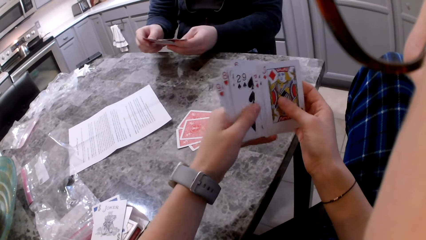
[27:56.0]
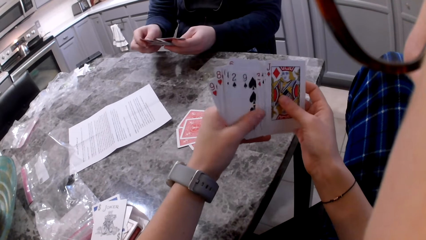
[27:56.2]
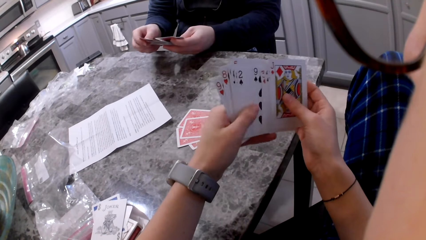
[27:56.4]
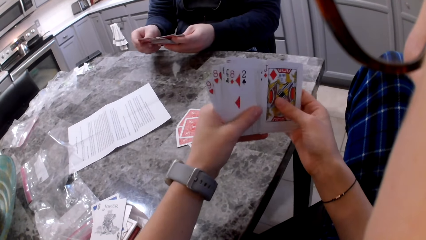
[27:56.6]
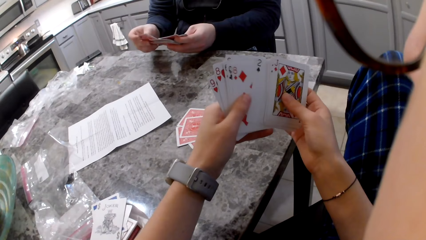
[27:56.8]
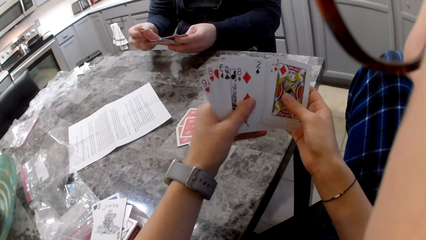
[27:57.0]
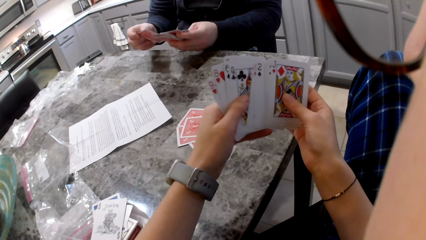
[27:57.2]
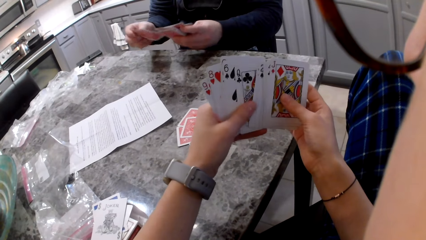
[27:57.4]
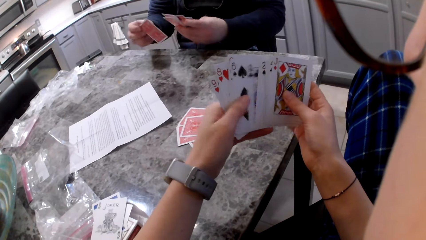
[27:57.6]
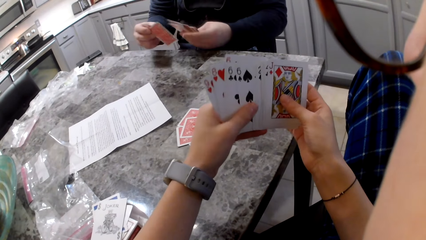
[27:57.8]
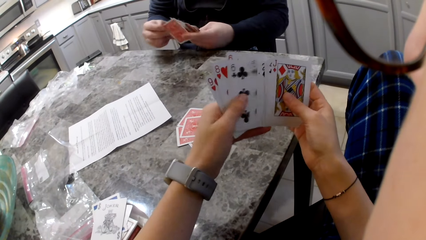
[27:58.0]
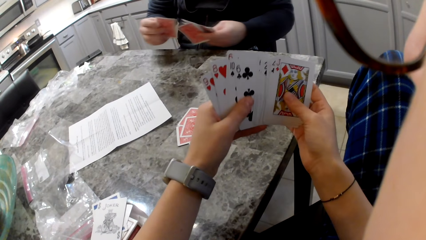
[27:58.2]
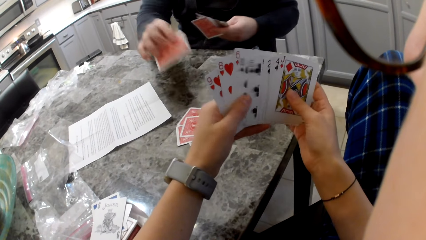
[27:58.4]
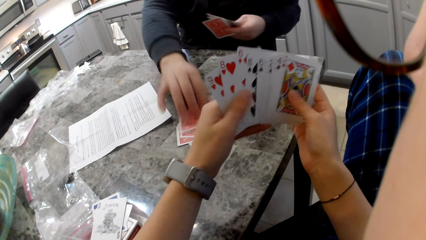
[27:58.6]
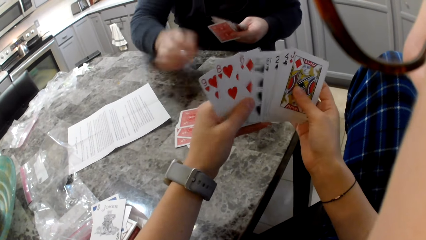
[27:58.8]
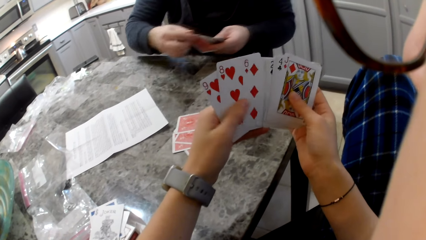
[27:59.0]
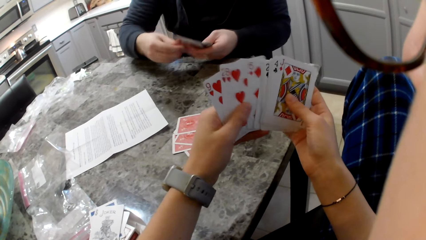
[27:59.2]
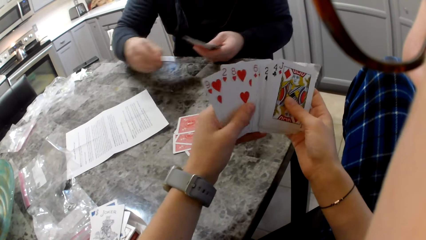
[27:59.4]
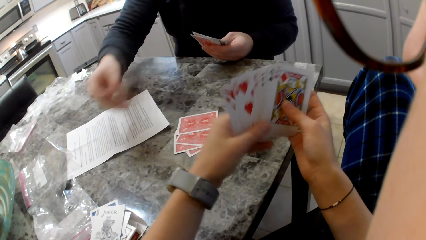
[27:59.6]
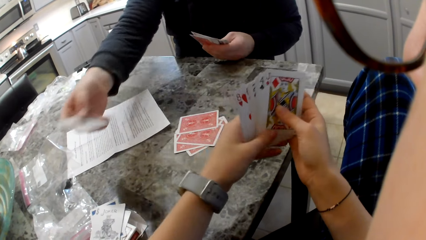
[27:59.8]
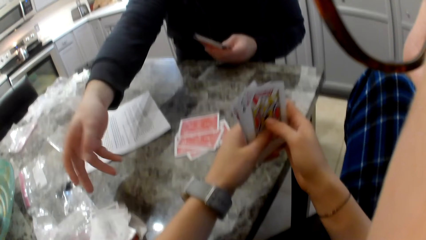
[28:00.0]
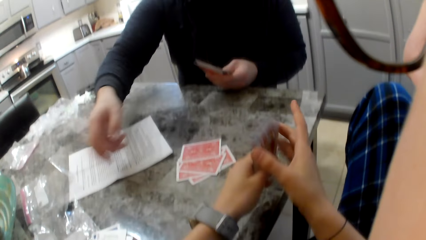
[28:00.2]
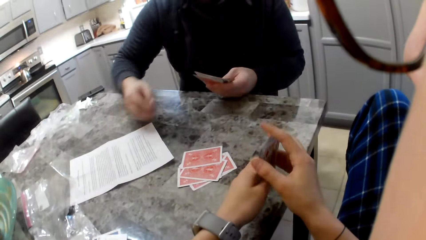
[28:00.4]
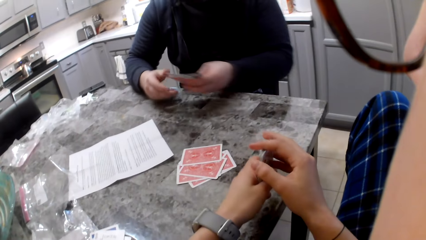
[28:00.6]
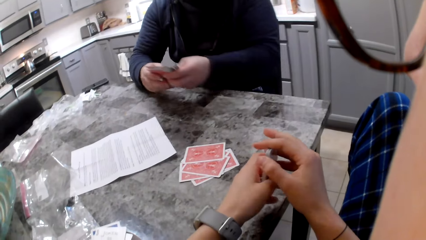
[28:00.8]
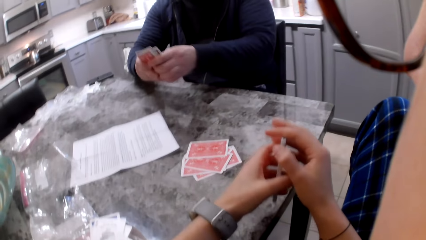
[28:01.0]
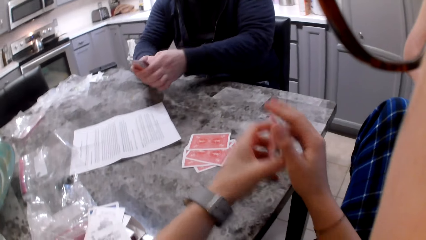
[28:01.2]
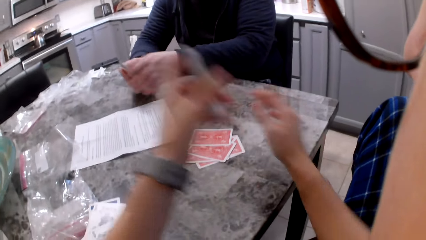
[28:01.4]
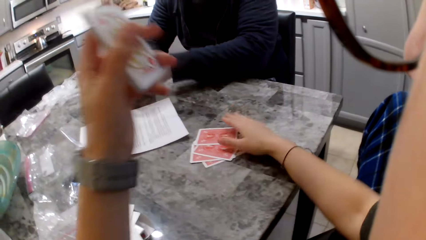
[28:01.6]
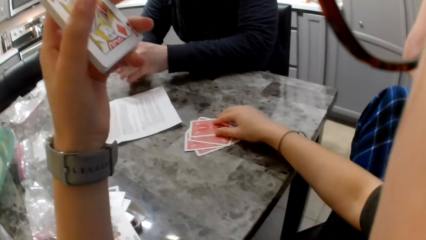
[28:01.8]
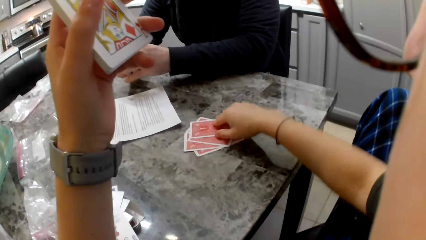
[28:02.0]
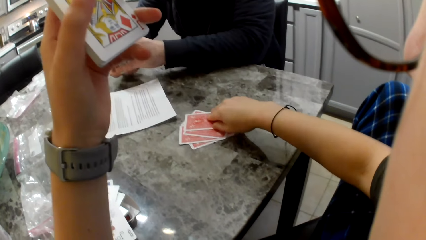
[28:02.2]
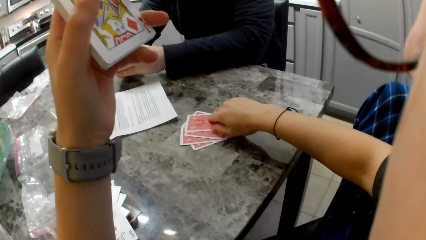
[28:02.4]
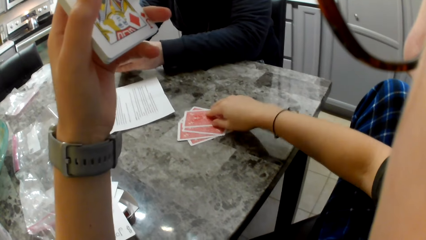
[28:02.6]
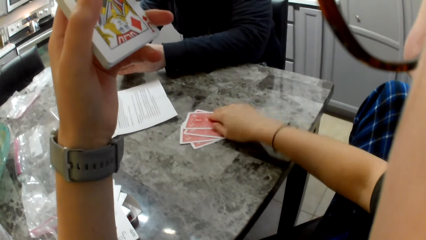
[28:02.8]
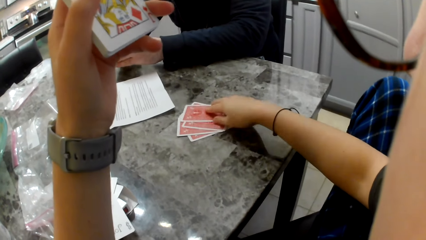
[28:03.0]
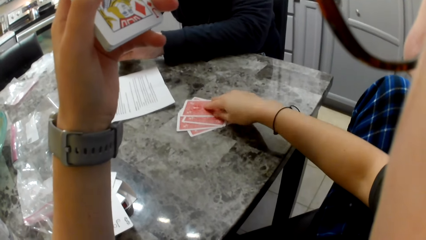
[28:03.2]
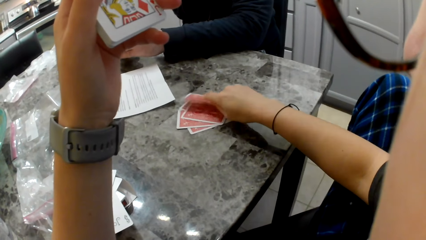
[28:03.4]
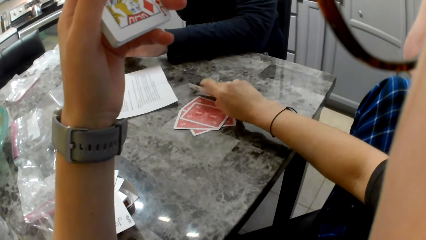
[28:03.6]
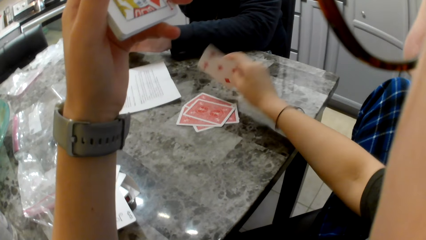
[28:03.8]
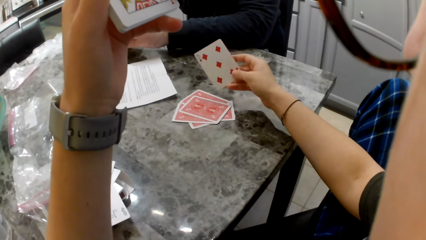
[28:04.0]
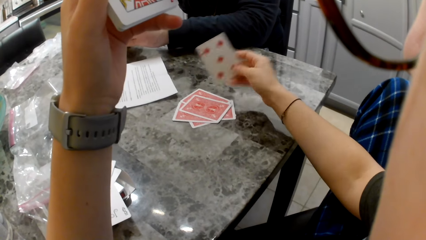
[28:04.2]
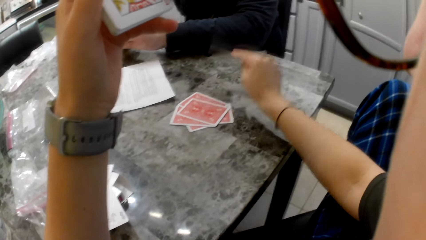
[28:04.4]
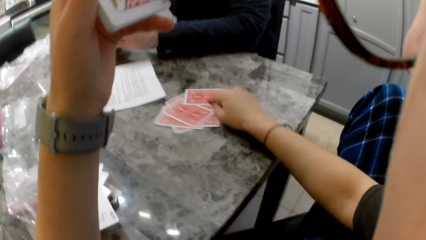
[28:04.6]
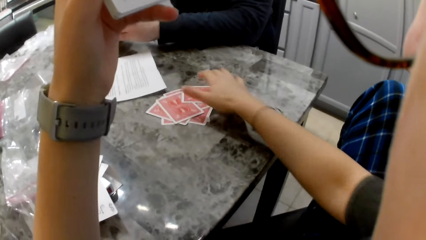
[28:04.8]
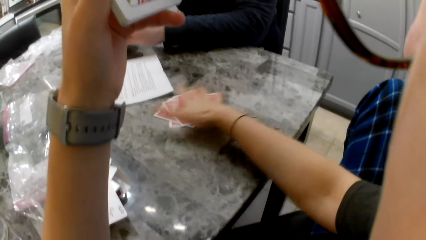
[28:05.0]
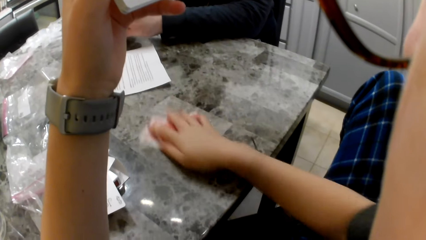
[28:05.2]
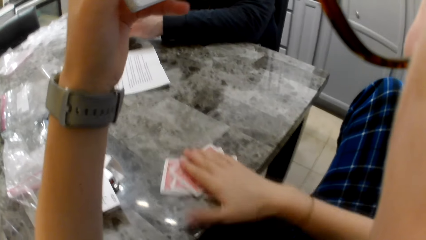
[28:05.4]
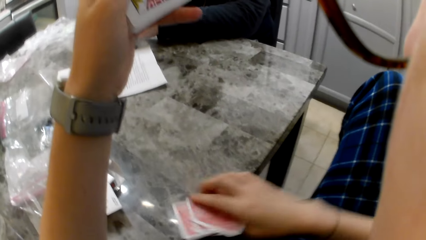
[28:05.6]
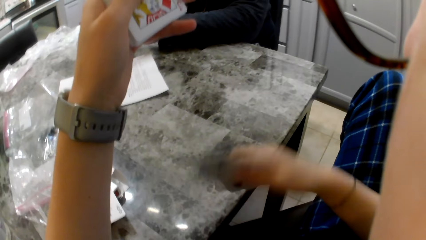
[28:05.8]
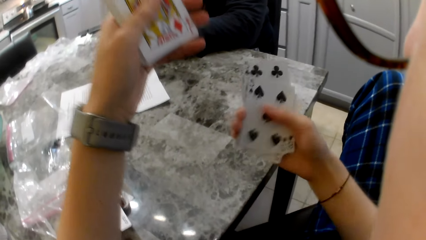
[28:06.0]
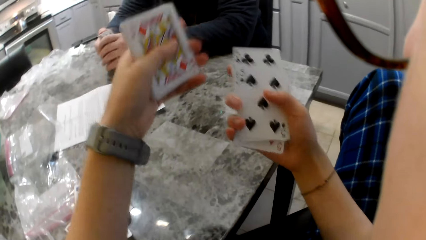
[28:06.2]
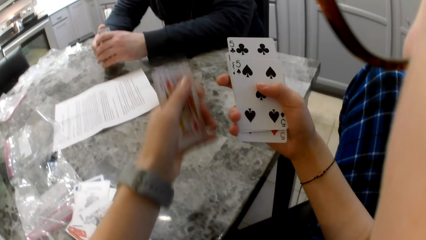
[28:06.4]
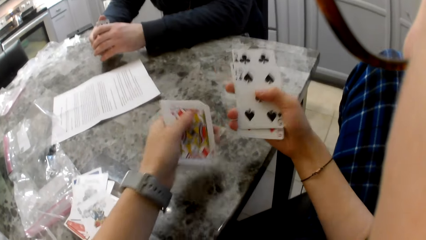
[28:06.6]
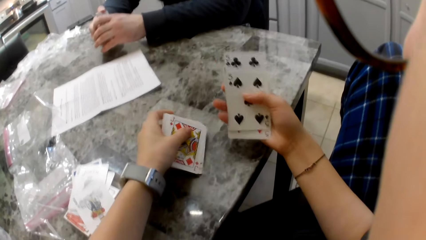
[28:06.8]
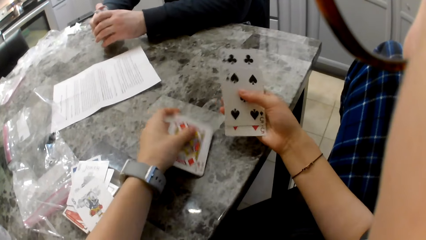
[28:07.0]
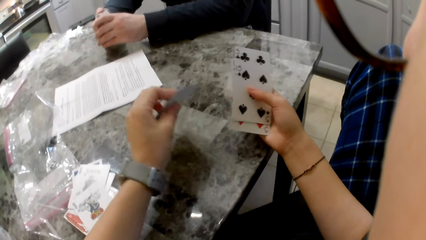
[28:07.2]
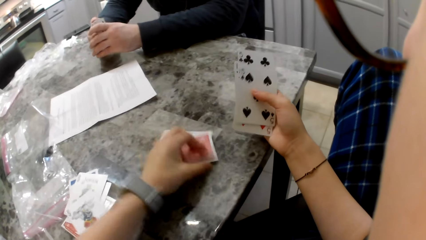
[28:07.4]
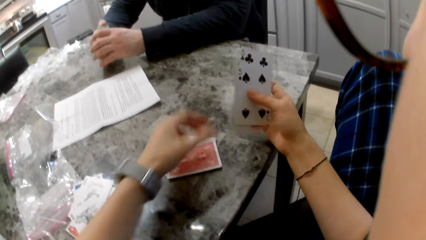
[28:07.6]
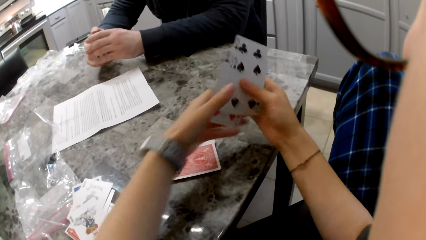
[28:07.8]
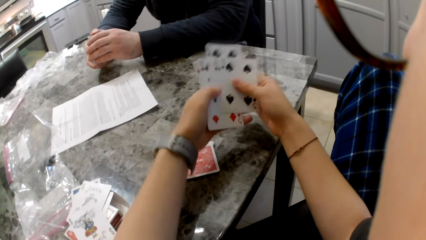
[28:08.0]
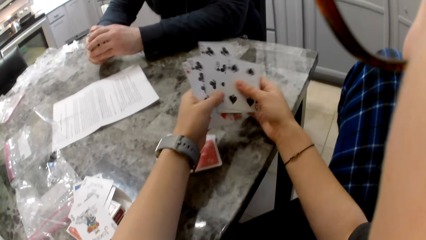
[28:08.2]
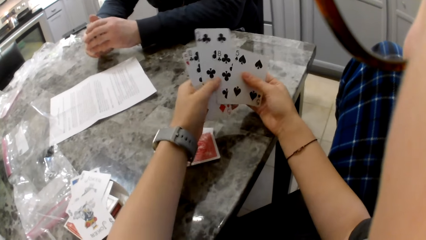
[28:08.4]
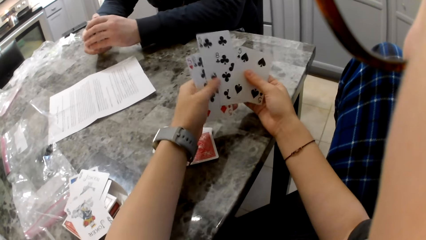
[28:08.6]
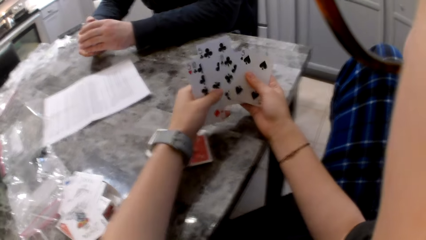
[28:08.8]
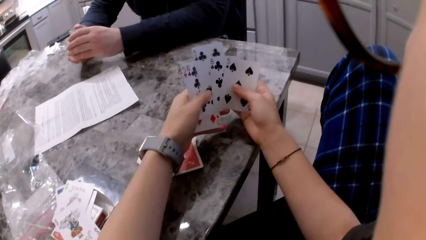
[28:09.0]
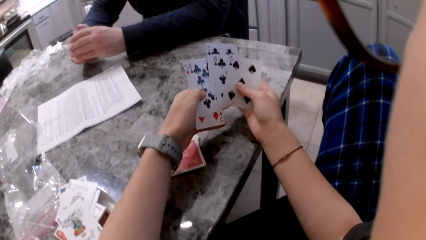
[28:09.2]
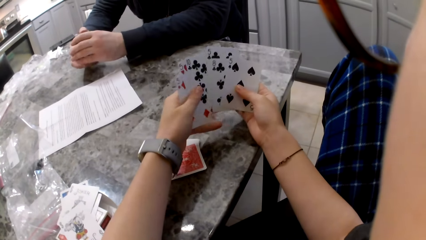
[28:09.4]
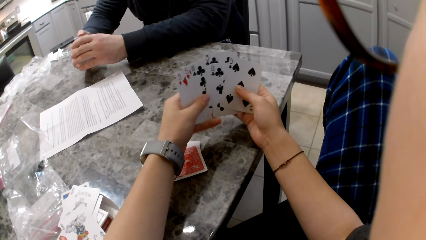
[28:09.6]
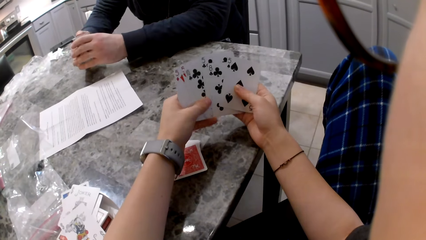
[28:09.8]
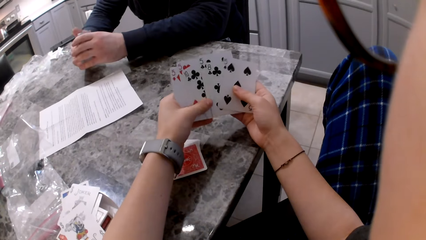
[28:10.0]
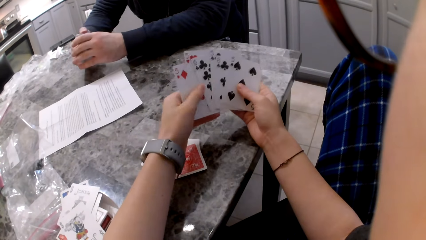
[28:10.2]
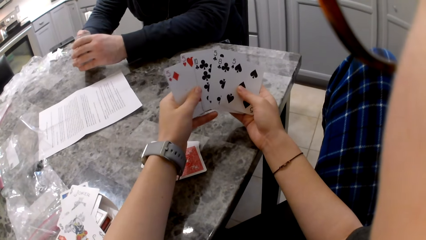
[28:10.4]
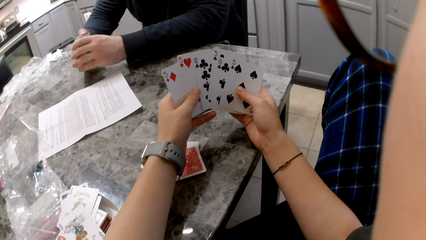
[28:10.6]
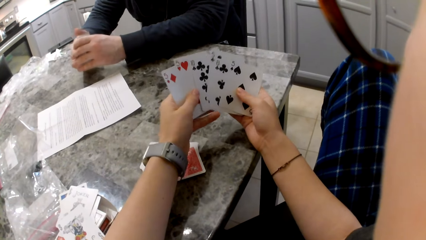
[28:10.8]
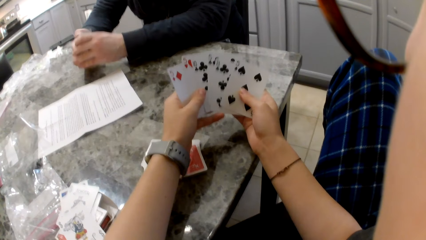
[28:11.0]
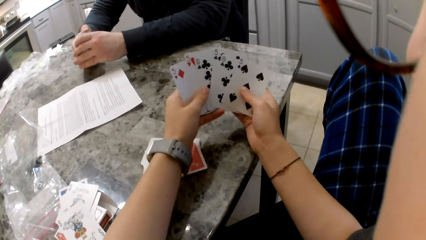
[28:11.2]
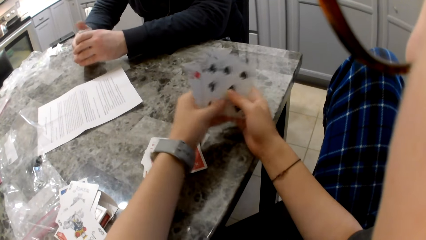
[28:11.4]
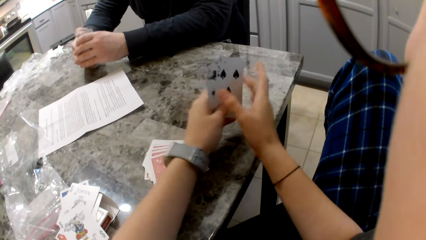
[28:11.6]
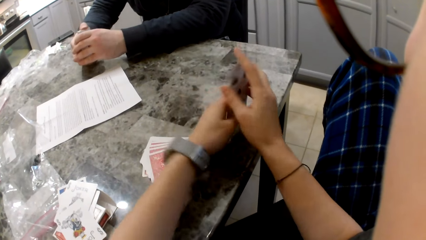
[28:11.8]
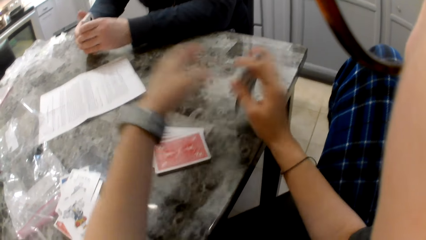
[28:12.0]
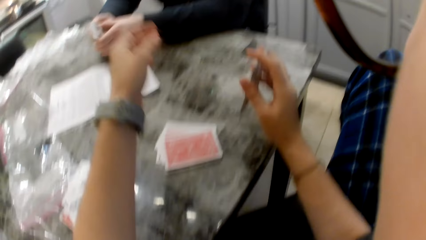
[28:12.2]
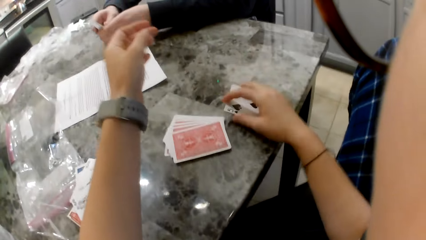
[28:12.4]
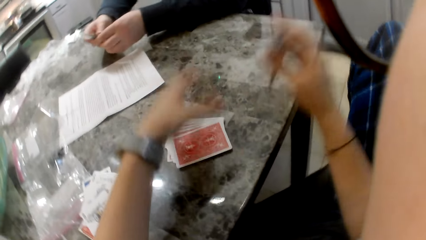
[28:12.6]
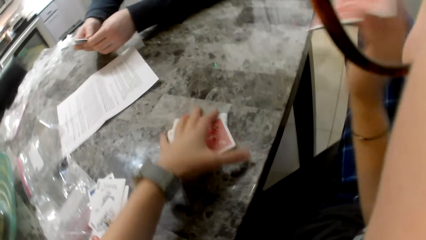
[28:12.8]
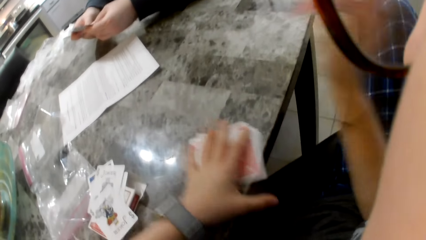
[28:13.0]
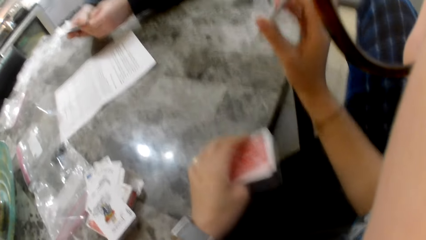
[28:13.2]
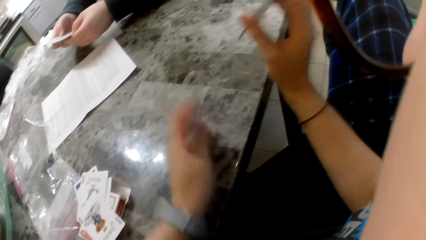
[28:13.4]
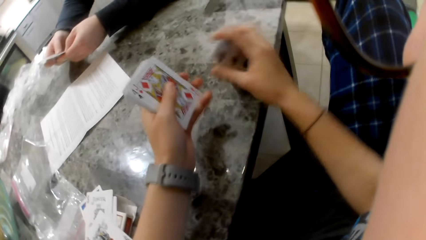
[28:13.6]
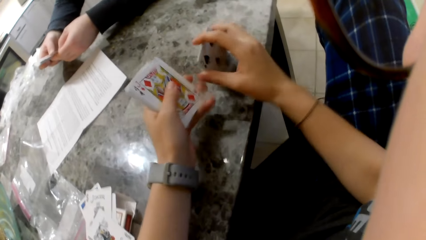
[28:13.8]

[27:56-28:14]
A man picks a card with his left hand and drops the card on the counter or table. The camera wearer shuffles cards in the hands. The man picks a card with his left hand and drops the card on other cards close to the camera wearer. The camera wearer aligns cards in her hands. The man aligns cards in his hands and shuffles his cards. The camera wearer picks a card on the counter, drops the card back on the counter, picks the cards on the counter with the right hand, and drops the cards in her left hand on the counter. She shuffles other cards in her hands. The man aligns the cards in his hands. The camera wearer aligns the cards on the table. She hits the cards on the counter. The man shuffles the cards in his hands. The camera wearer picks the cards on the counter with the left hand.
